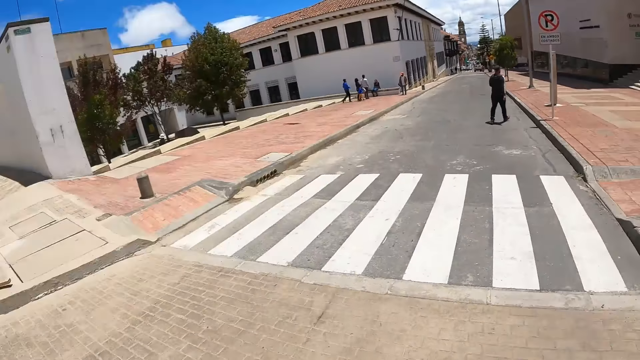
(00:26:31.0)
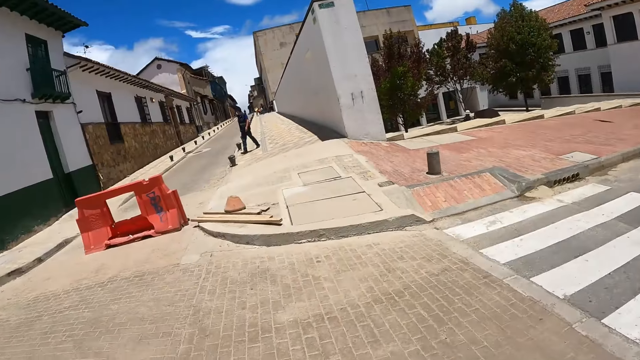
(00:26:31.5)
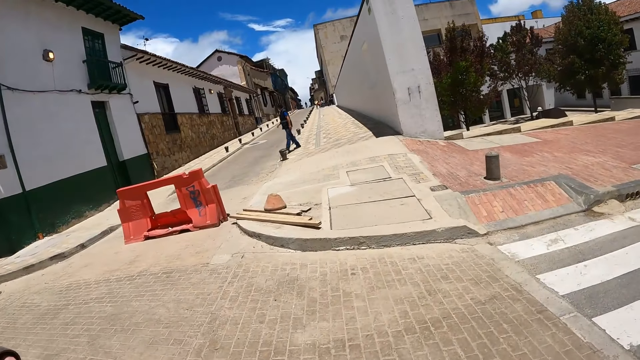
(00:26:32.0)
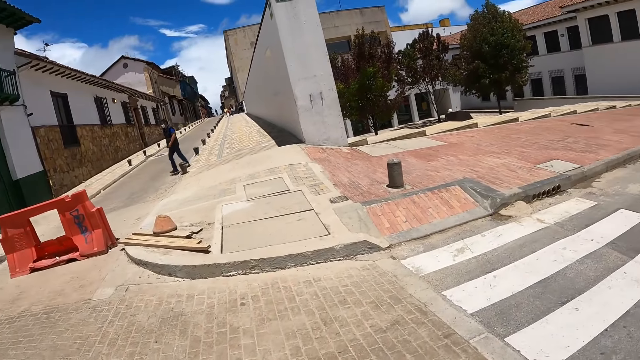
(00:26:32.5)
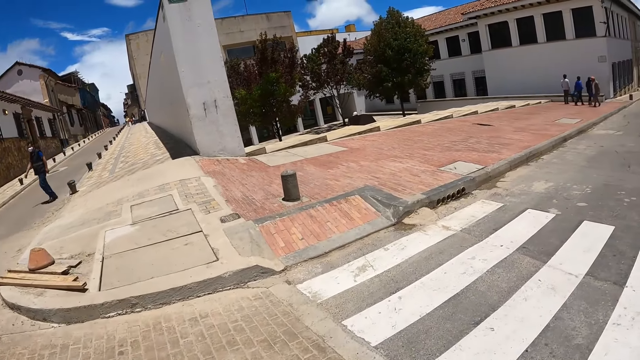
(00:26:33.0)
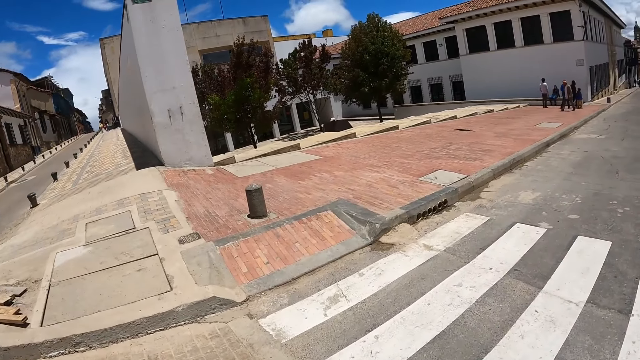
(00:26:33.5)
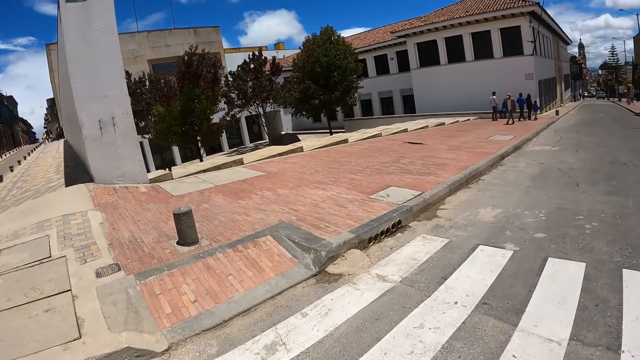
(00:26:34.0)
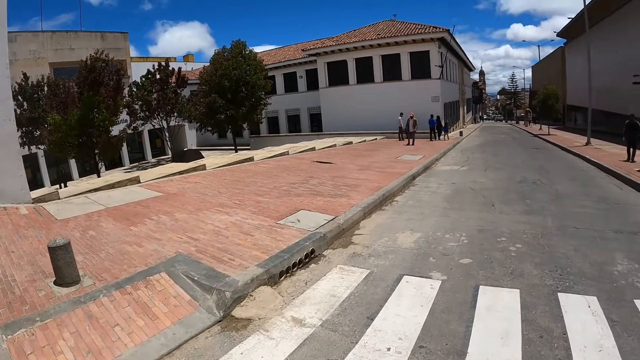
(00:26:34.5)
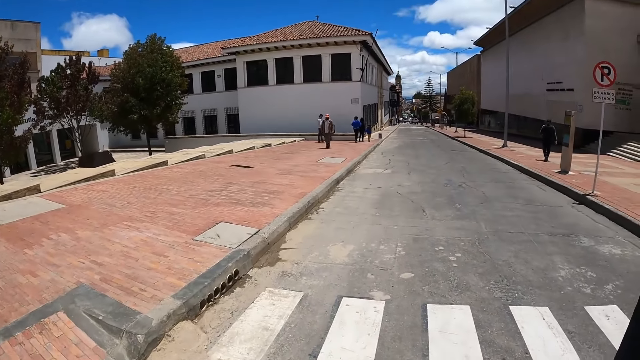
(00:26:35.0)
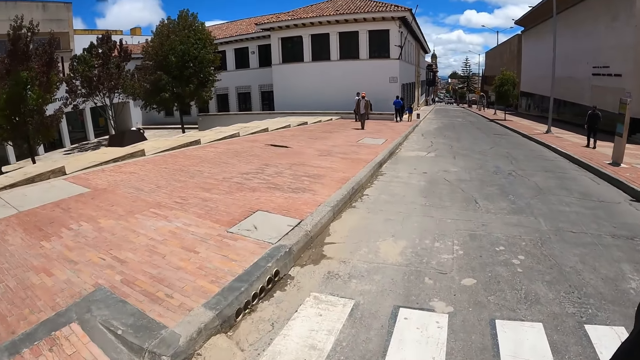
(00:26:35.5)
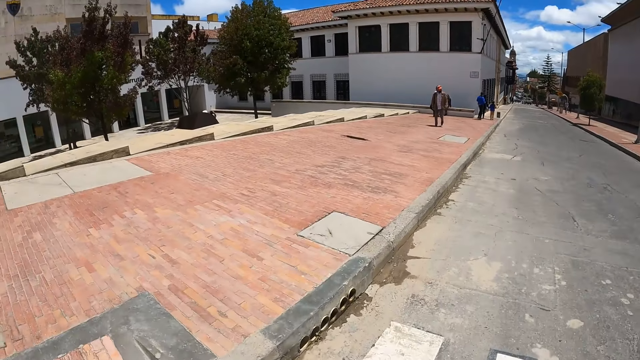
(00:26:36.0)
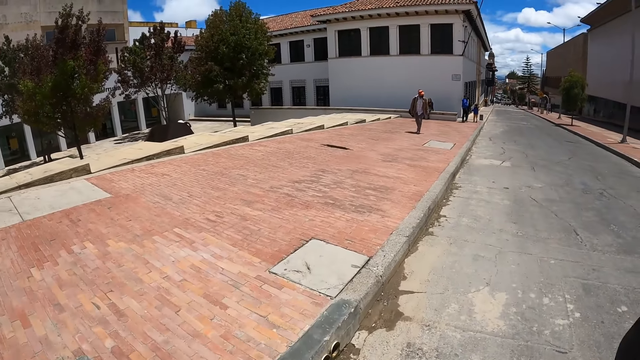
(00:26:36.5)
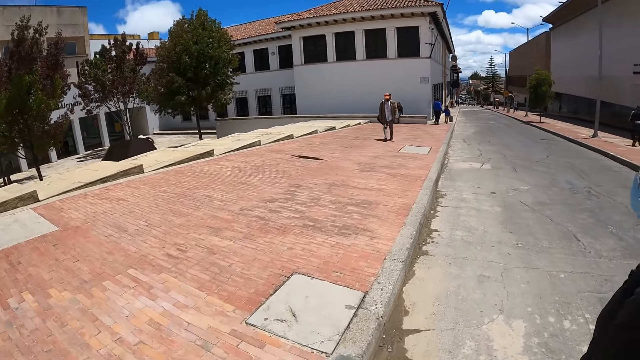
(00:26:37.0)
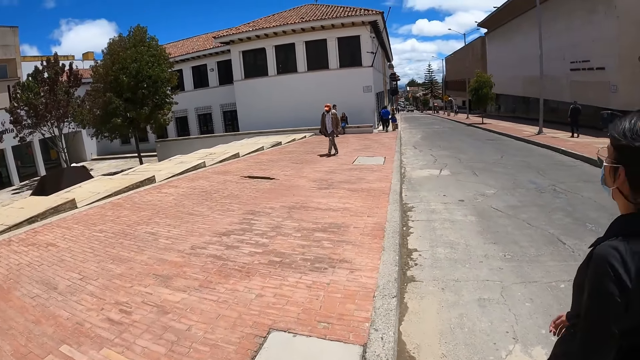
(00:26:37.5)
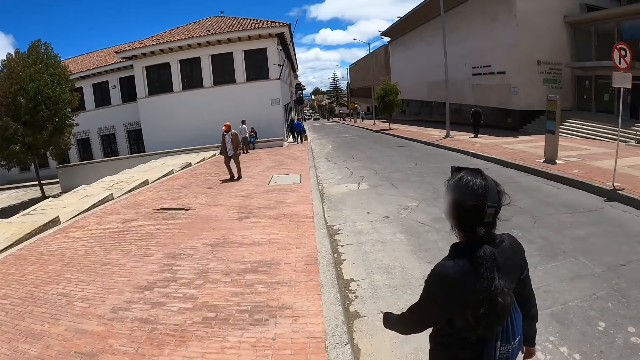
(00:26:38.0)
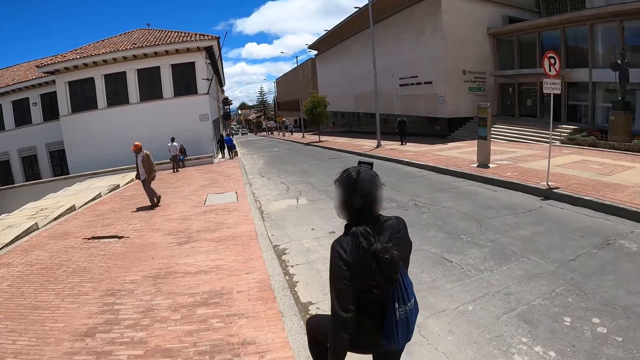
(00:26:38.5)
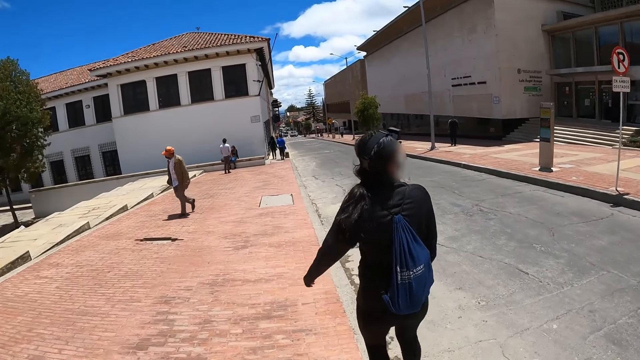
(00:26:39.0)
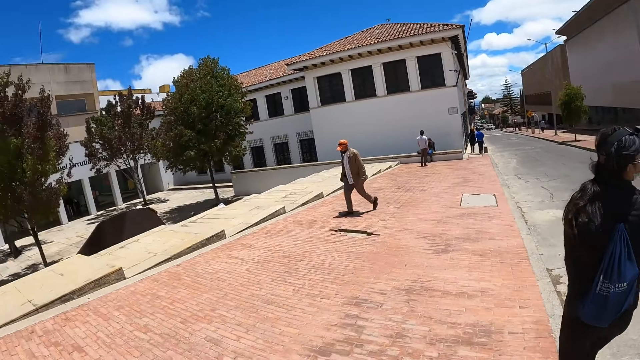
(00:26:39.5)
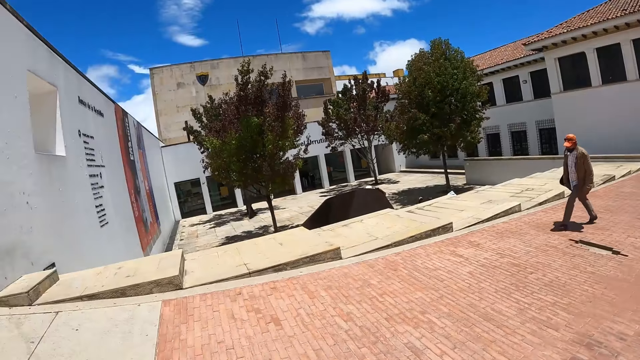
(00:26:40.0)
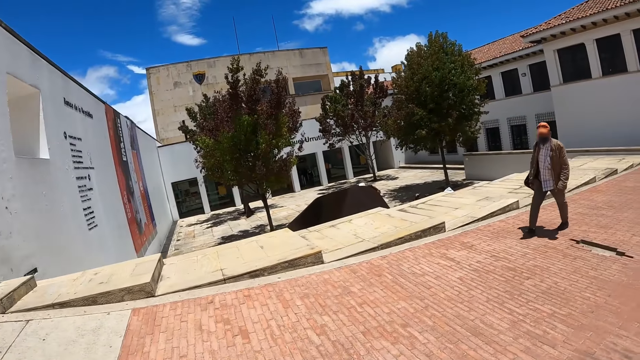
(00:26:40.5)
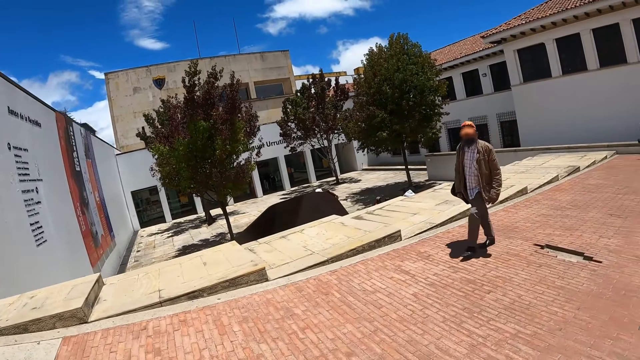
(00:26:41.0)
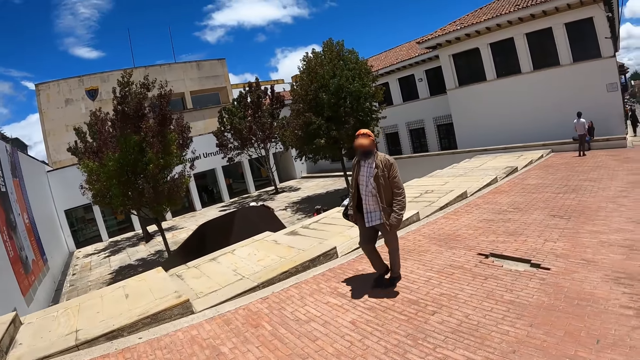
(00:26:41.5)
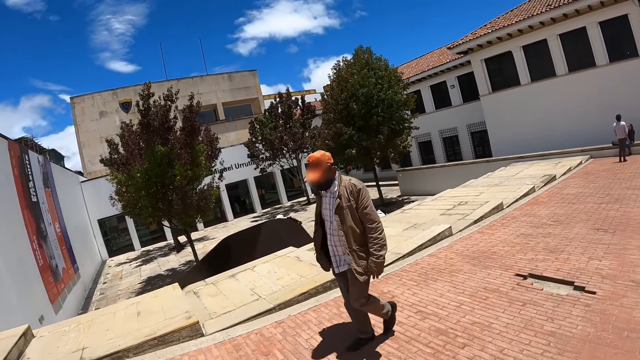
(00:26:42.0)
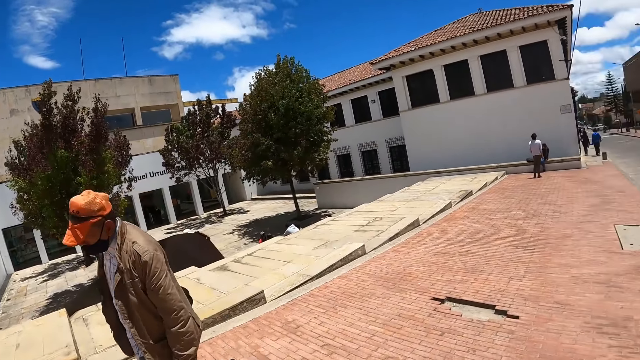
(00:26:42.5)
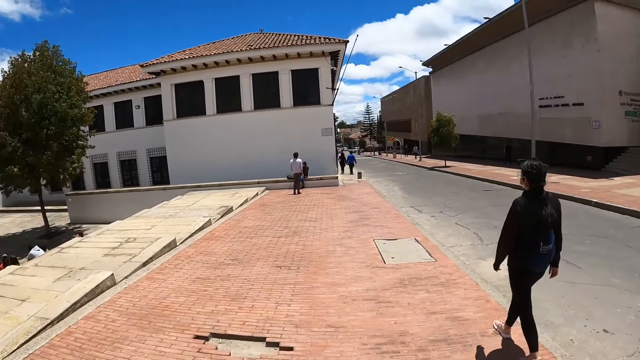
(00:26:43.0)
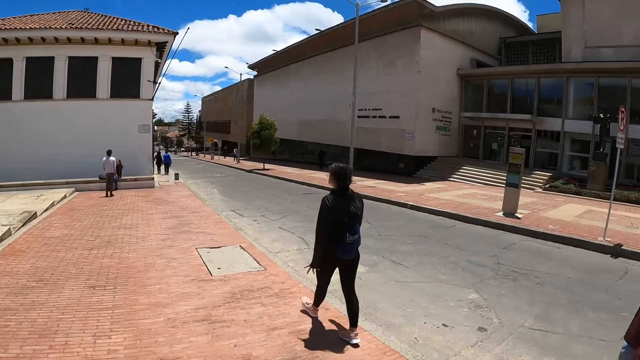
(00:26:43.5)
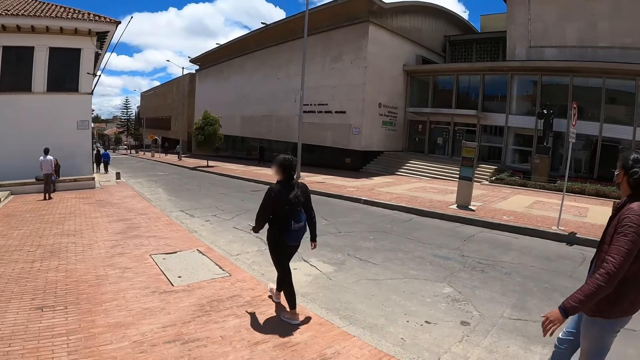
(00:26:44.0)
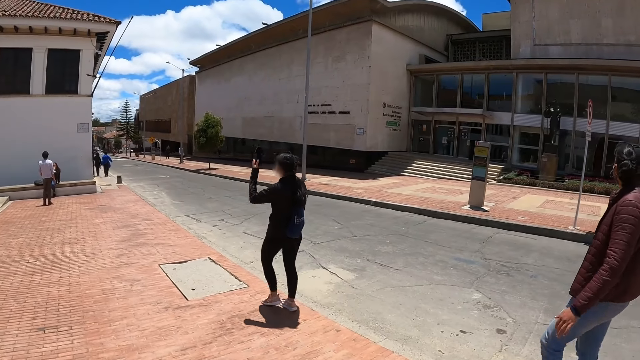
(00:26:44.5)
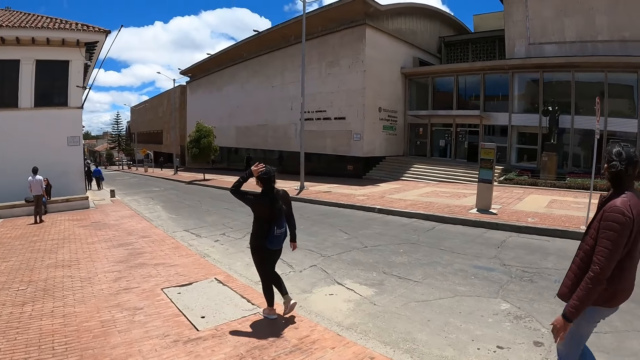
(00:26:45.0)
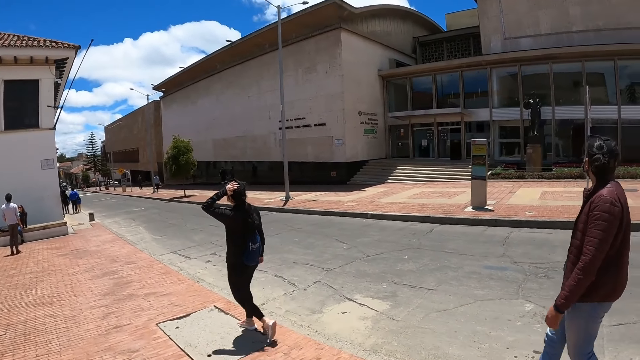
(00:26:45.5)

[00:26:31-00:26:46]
The camera wearer looks at both sides of the road. They turn around. They walk along the sidewalk. The woman walks along. The camera wearer turns around. They look at the side of the sidewalk. They walk along the sidewalk. Another man walks along.

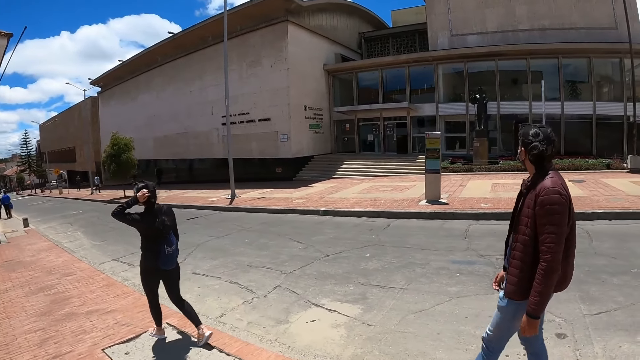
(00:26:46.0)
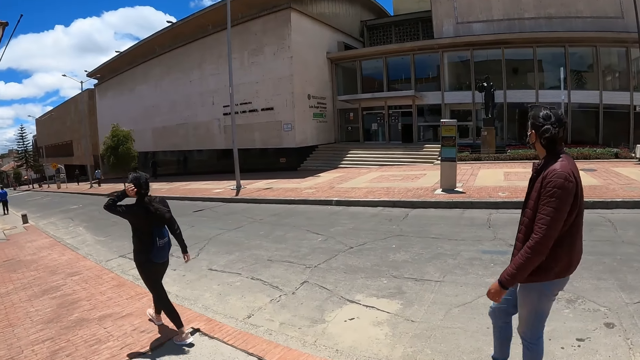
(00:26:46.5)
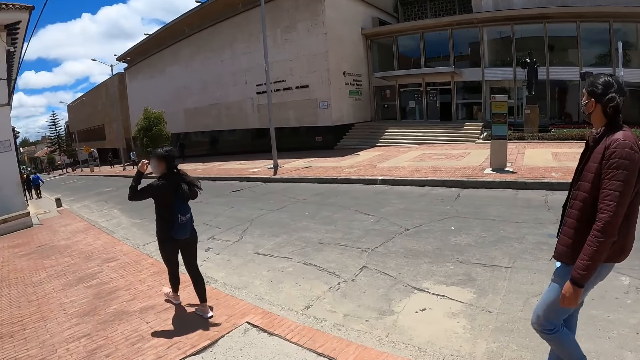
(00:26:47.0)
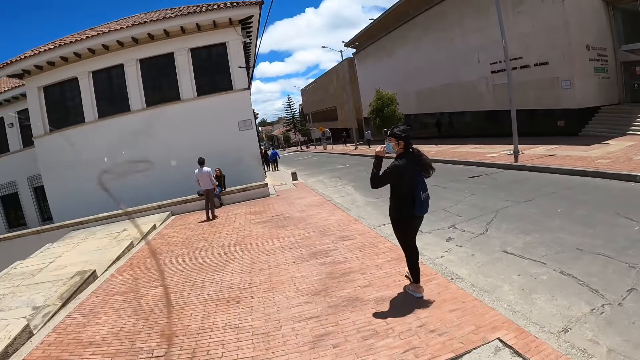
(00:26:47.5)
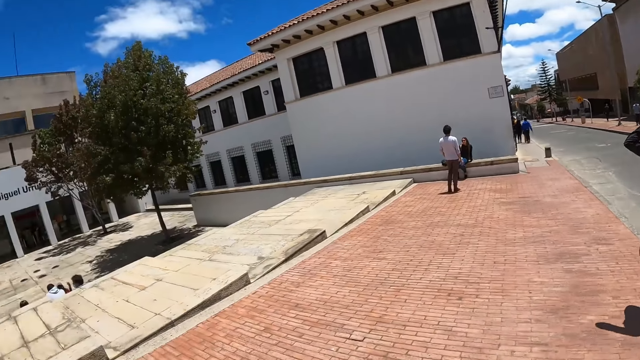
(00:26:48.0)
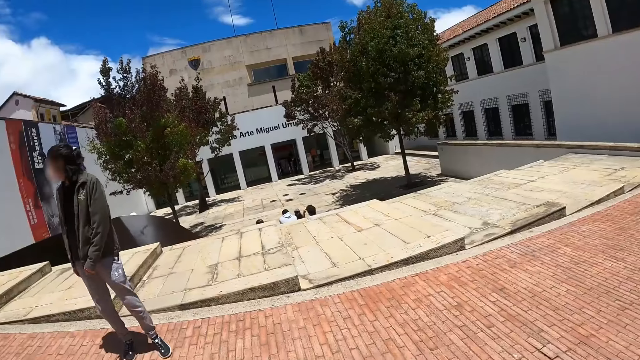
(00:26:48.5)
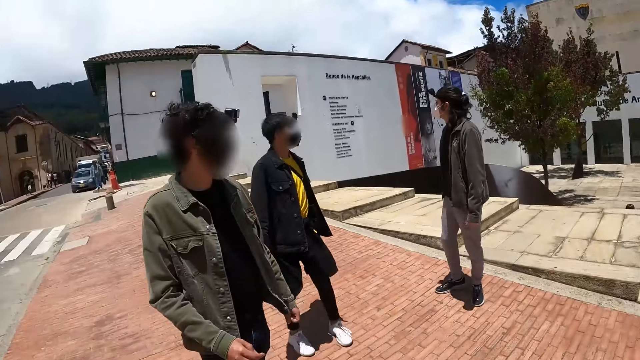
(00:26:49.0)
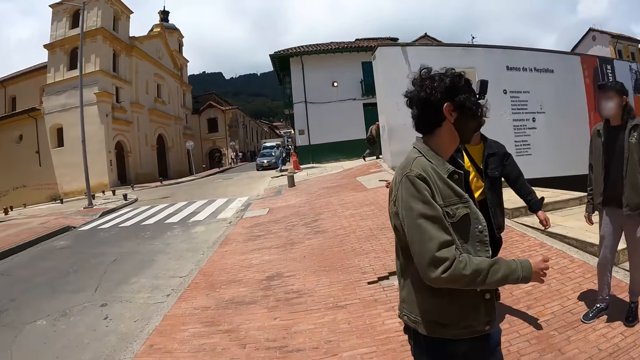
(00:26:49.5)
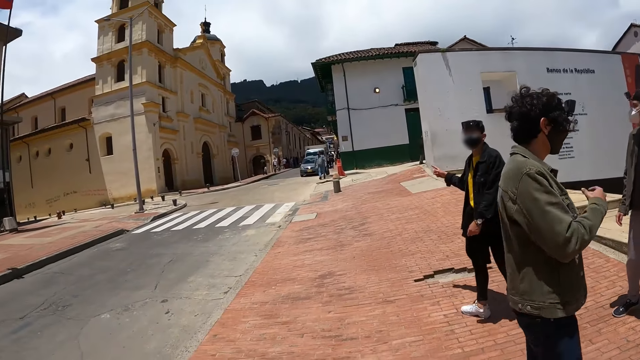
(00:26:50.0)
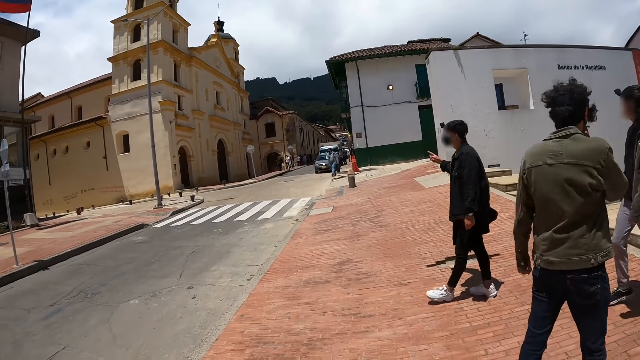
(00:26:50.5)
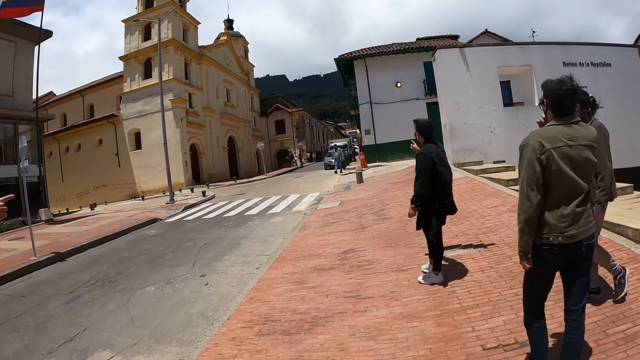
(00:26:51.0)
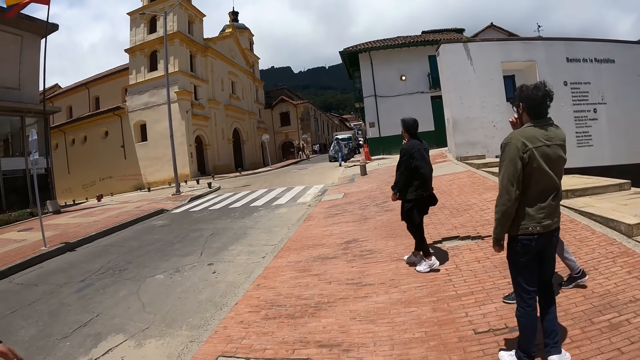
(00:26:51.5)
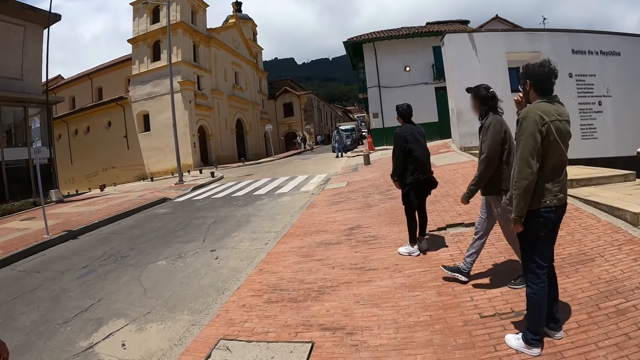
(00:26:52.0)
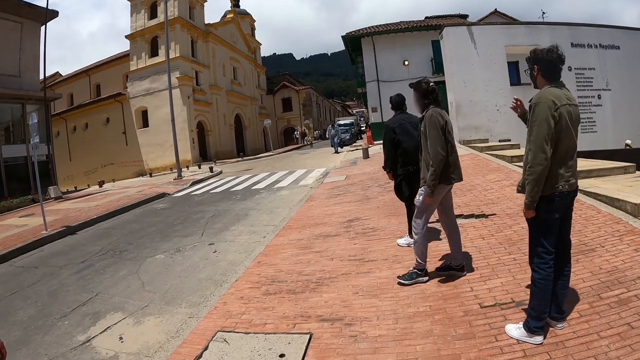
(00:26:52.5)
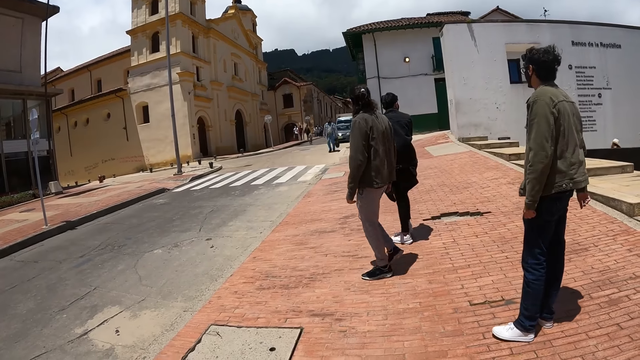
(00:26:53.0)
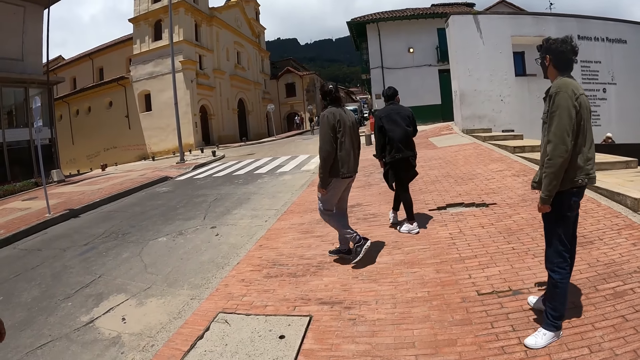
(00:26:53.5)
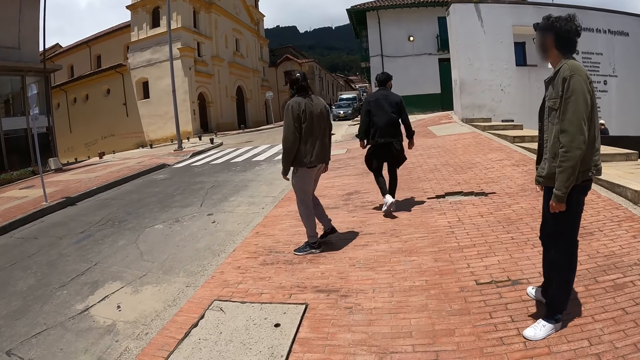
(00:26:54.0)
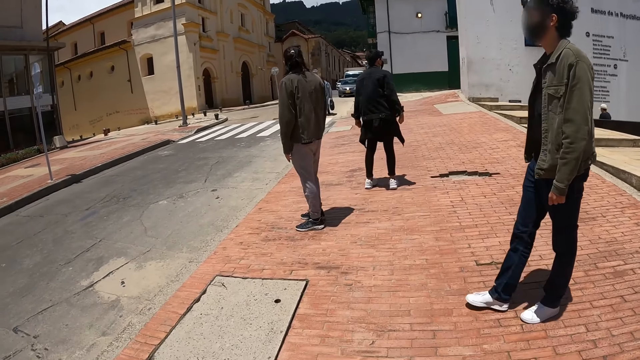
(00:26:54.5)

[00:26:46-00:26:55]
The woman touches the hair with the left hand. The camera wearer turns around the sidewalk. Another woman points out. Another man walks towards the other woman.
